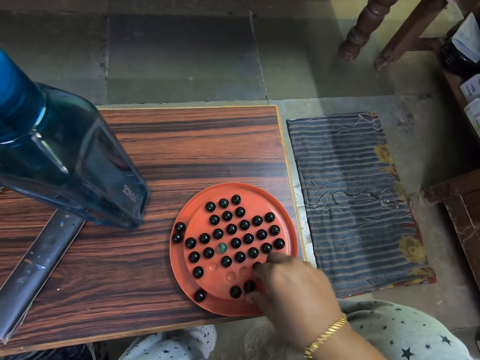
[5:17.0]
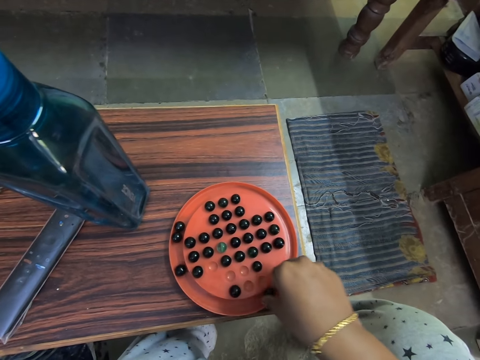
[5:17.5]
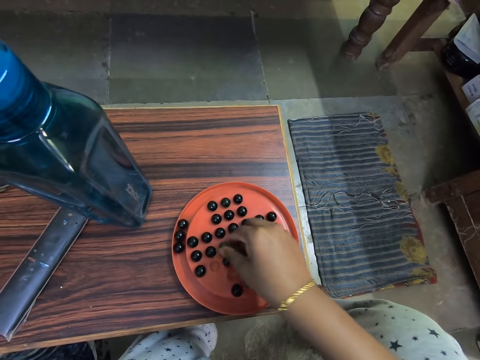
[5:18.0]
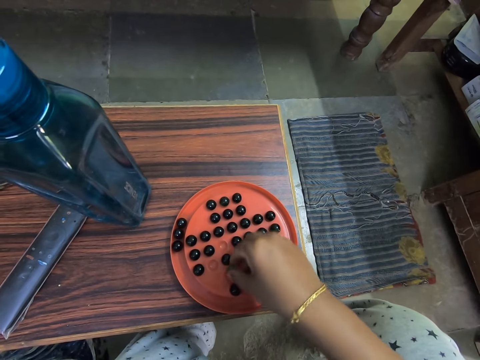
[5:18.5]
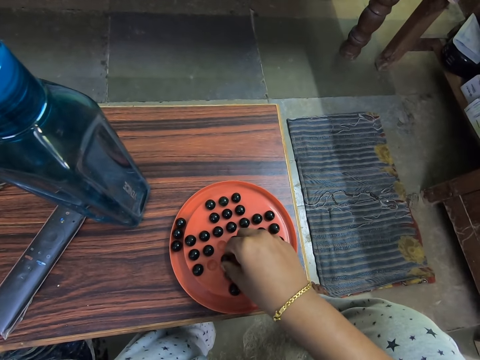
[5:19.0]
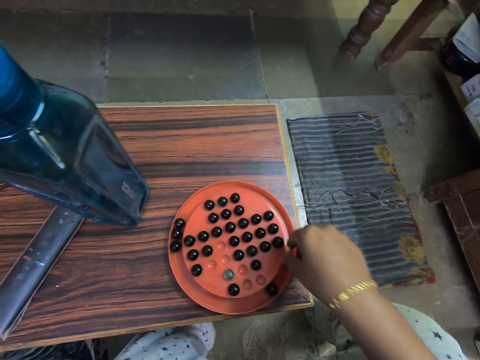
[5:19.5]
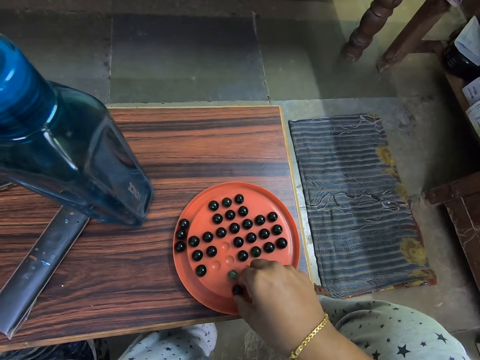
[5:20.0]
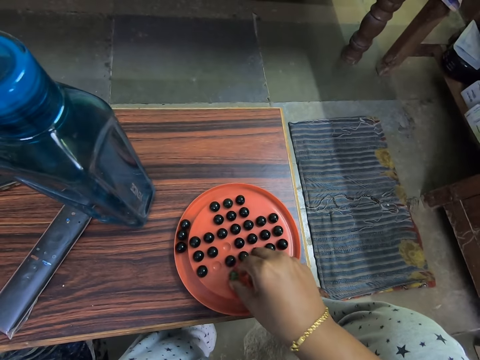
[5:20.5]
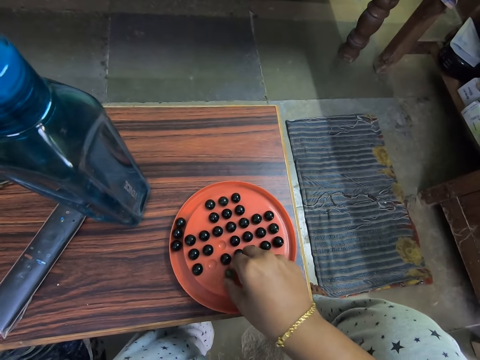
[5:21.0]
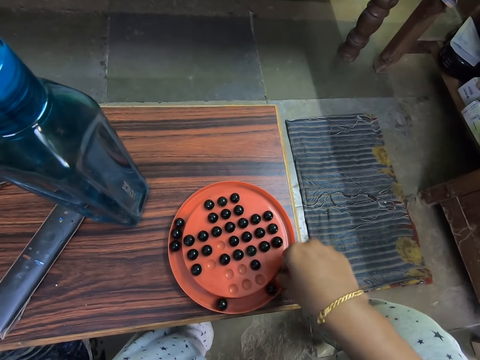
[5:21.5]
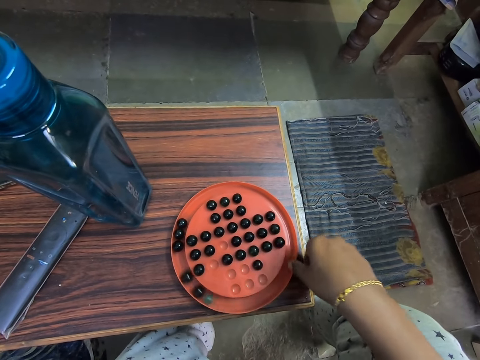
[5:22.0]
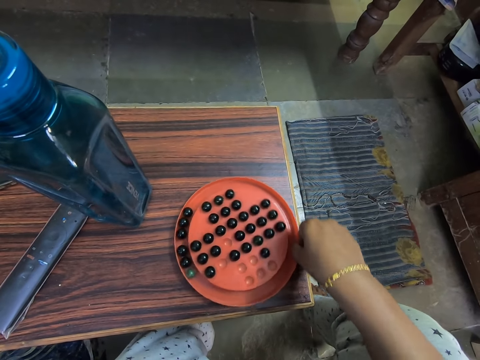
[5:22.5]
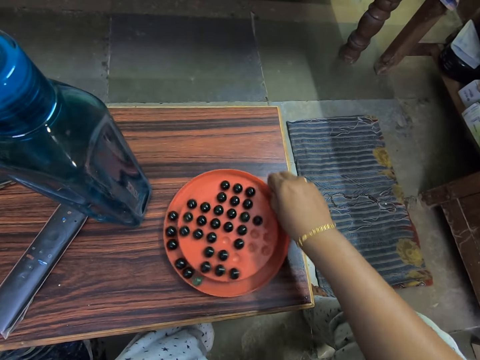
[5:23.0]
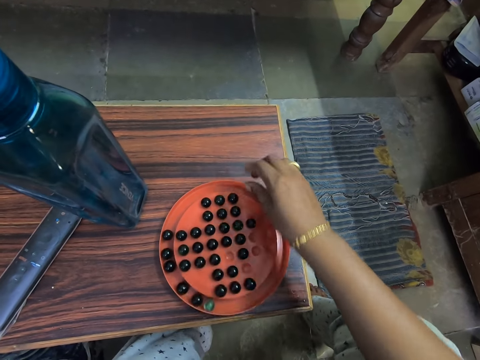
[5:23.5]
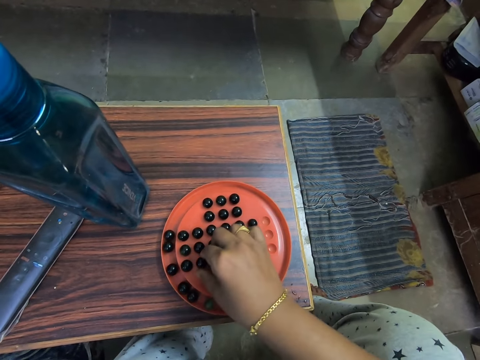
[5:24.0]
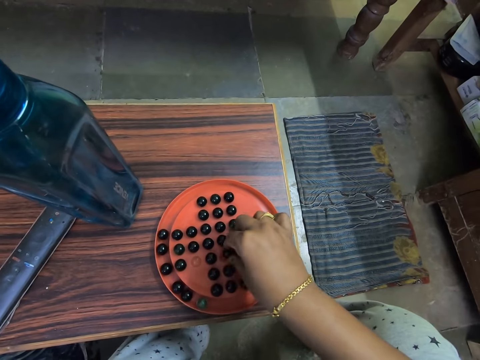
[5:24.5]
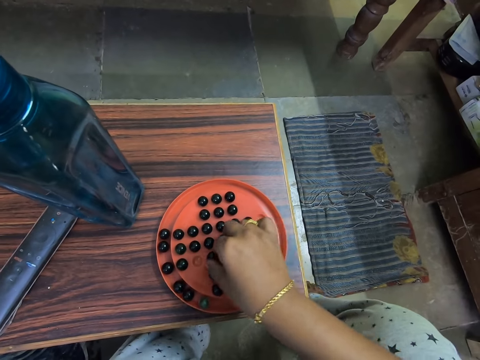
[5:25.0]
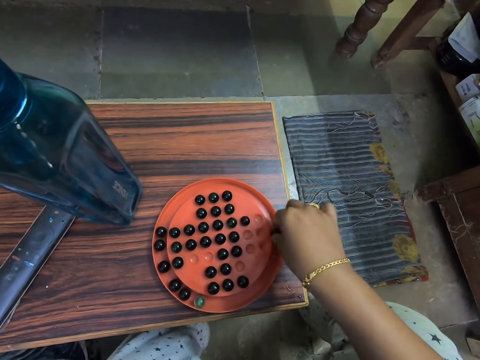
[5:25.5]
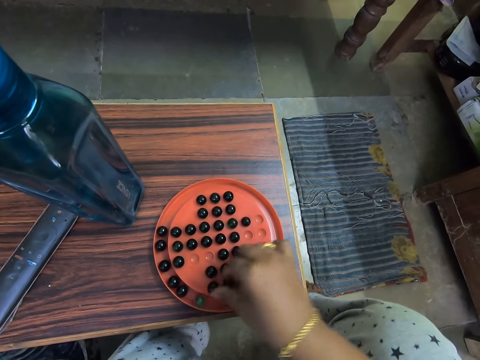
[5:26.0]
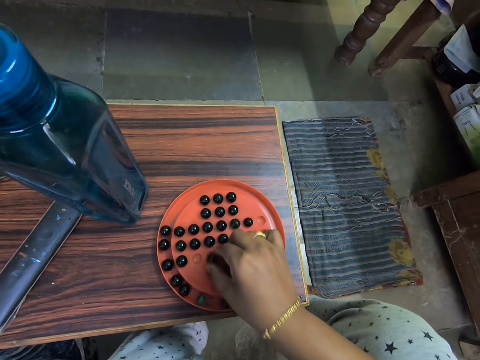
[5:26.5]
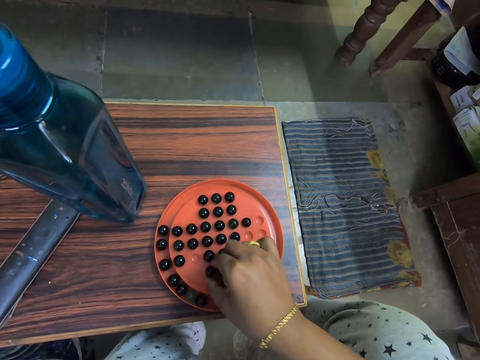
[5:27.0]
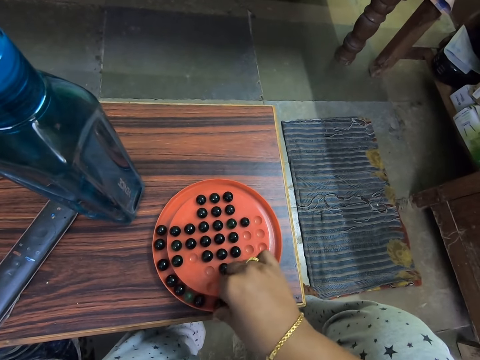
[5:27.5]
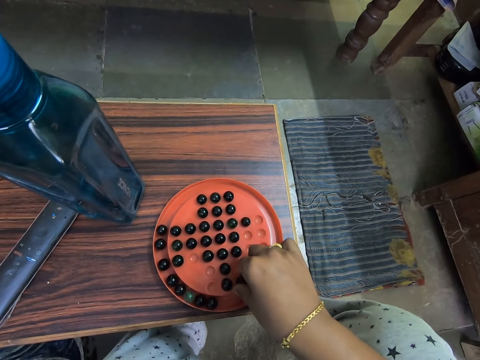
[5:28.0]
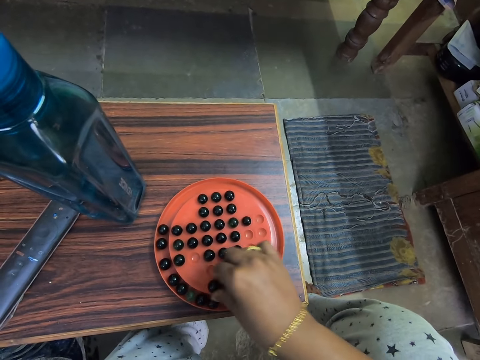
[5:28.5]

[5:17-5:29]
The camera wearer arranges the marbles on the board. They turn the marble solitaire on the table. They play the marble game. They arrange the marble on the board.

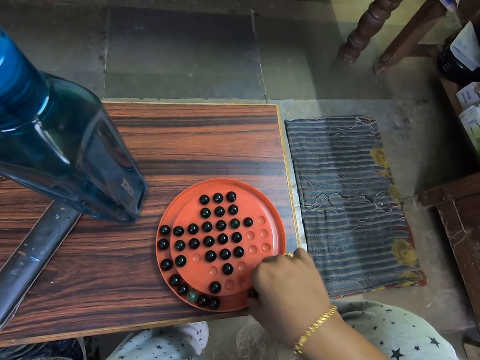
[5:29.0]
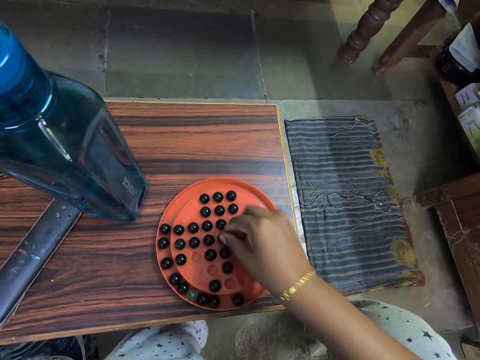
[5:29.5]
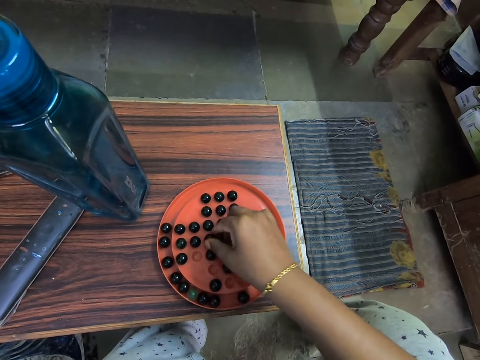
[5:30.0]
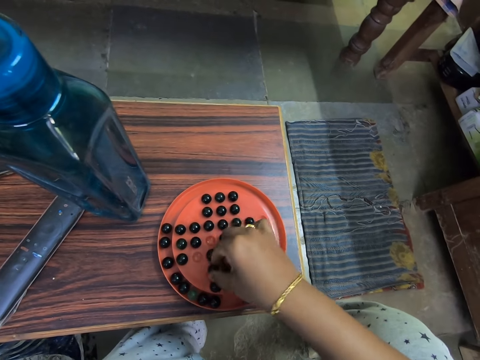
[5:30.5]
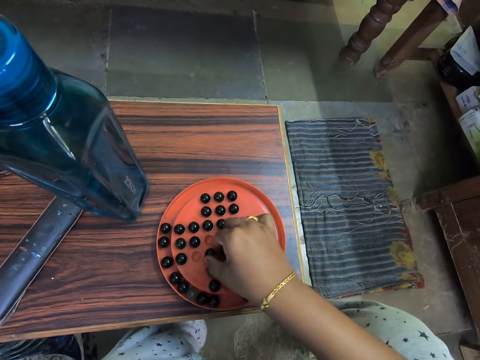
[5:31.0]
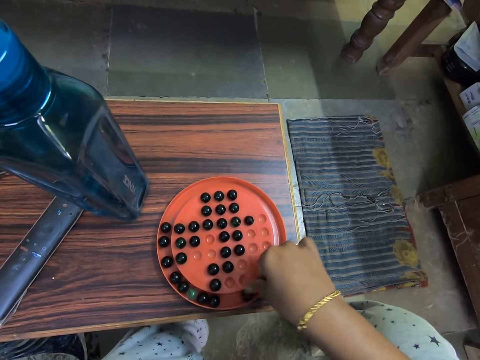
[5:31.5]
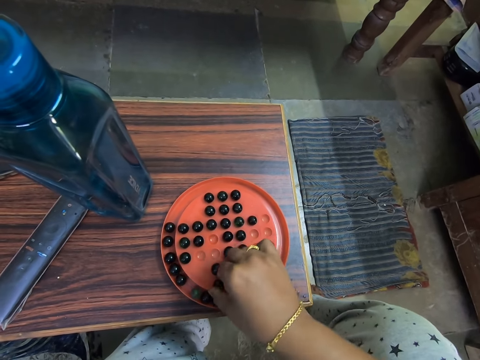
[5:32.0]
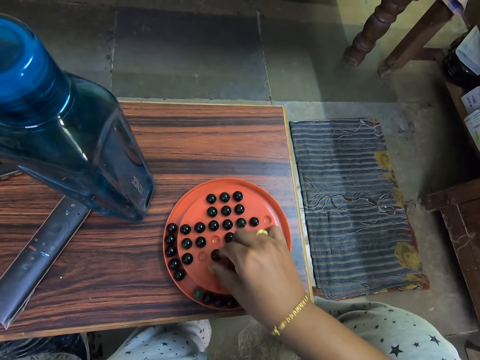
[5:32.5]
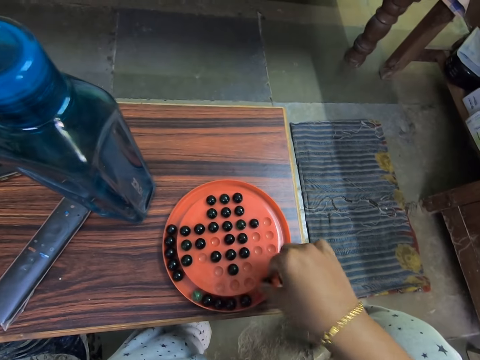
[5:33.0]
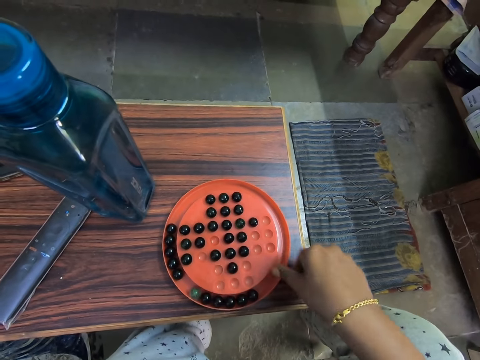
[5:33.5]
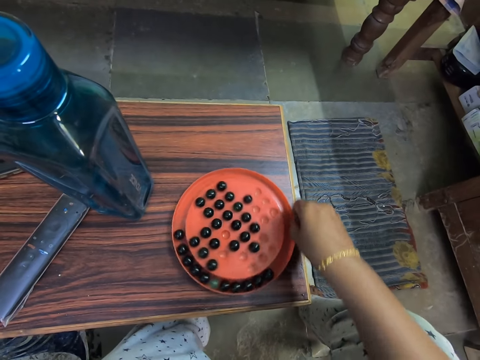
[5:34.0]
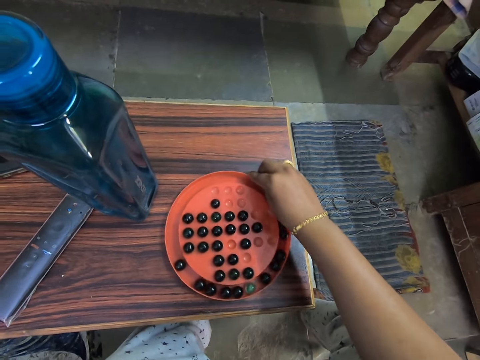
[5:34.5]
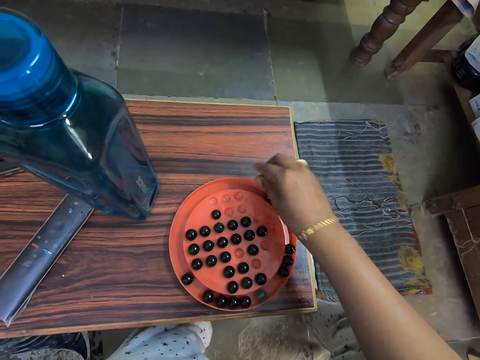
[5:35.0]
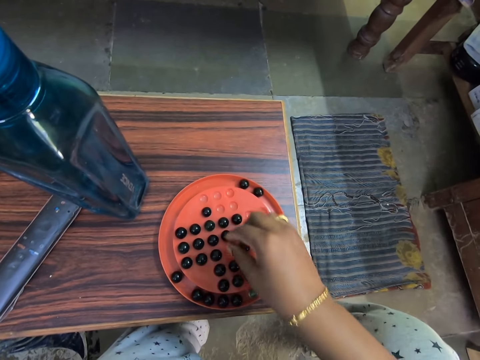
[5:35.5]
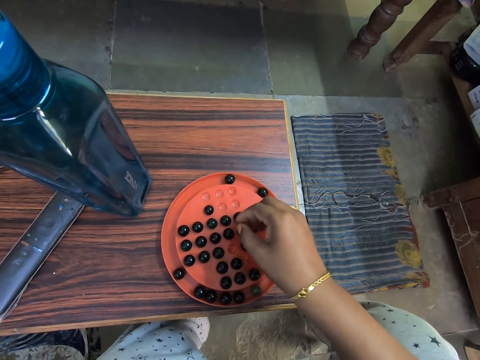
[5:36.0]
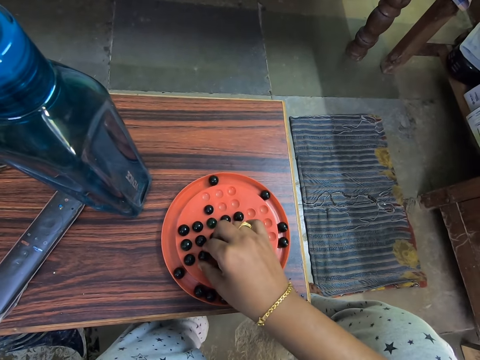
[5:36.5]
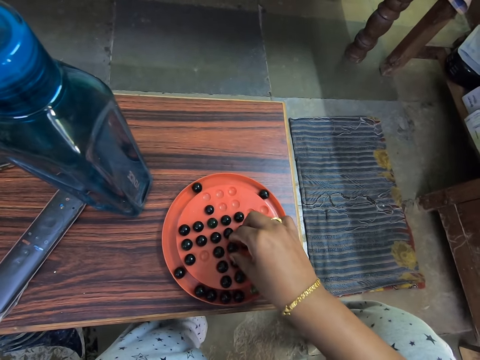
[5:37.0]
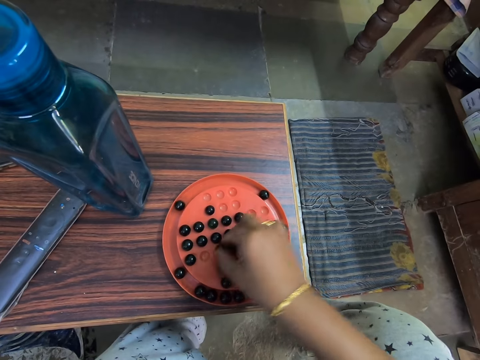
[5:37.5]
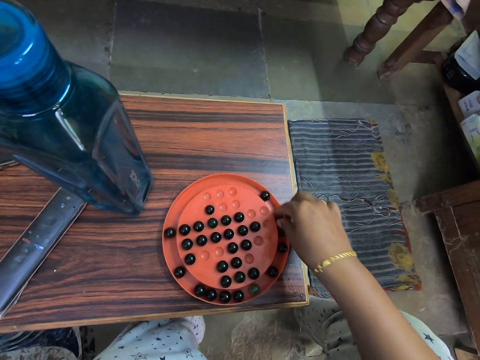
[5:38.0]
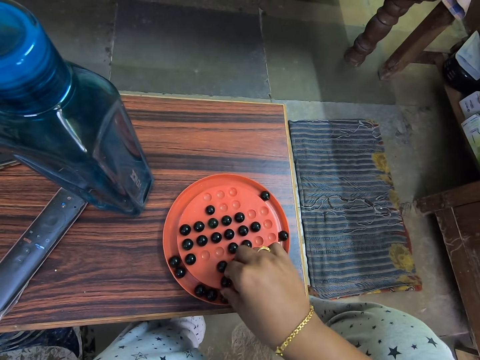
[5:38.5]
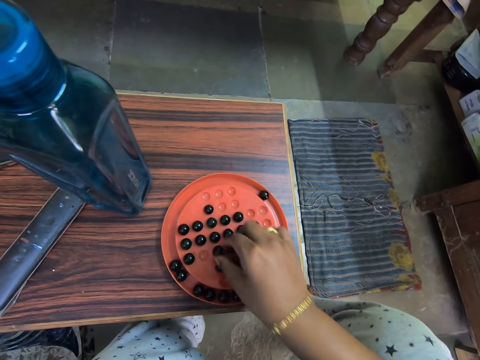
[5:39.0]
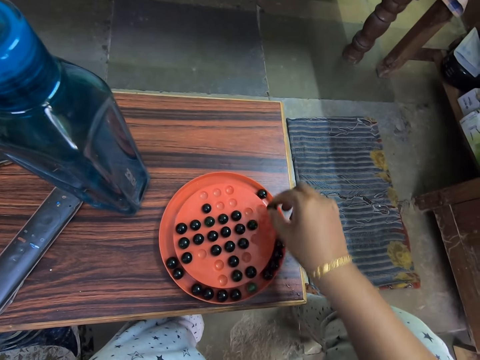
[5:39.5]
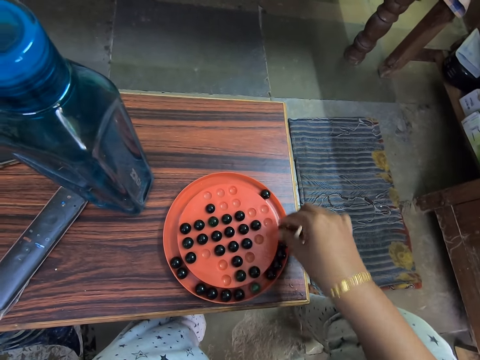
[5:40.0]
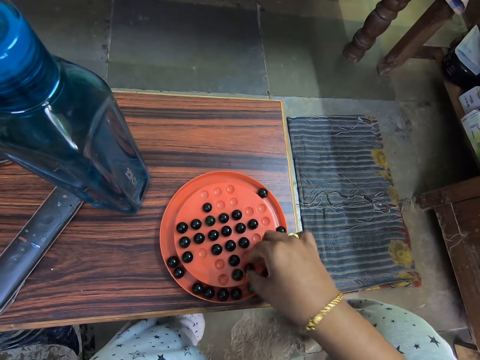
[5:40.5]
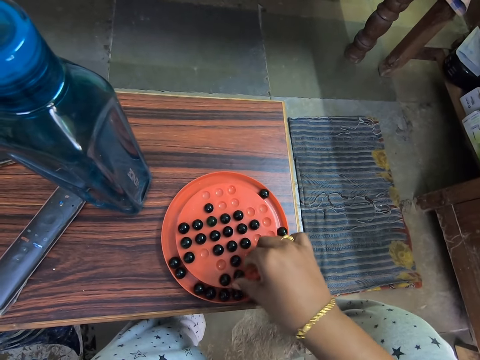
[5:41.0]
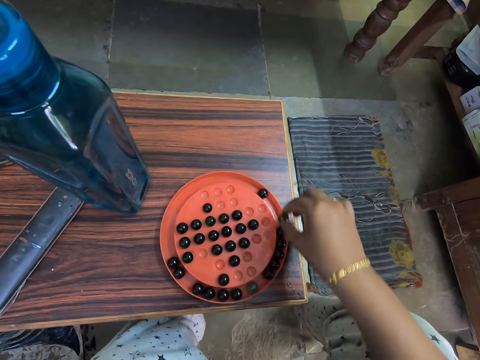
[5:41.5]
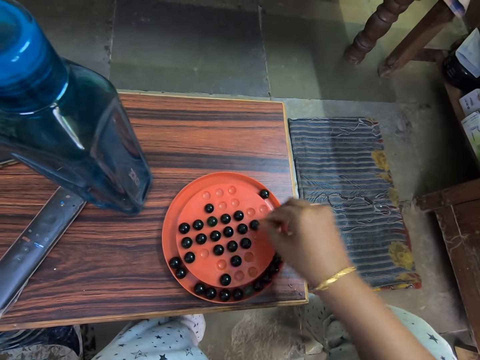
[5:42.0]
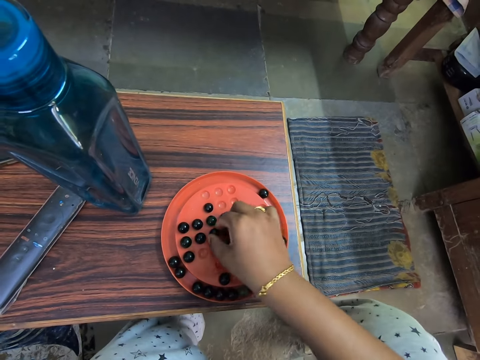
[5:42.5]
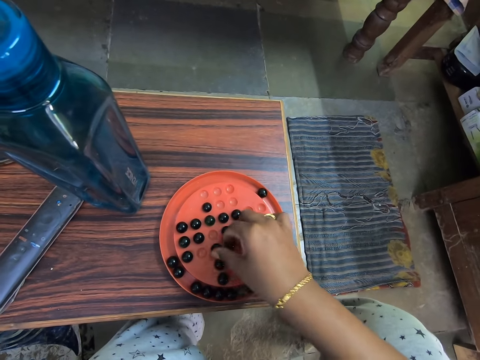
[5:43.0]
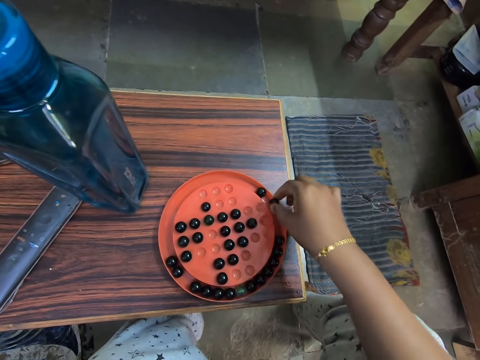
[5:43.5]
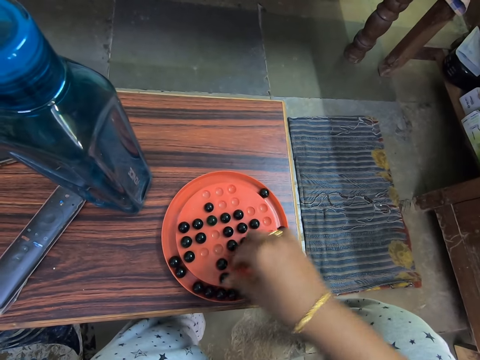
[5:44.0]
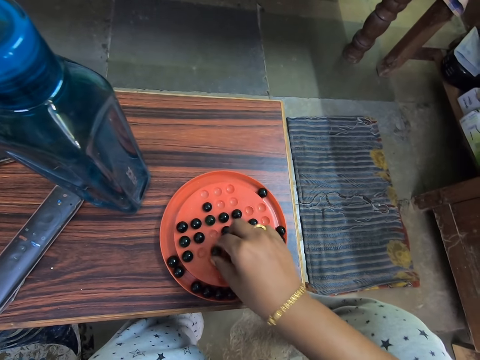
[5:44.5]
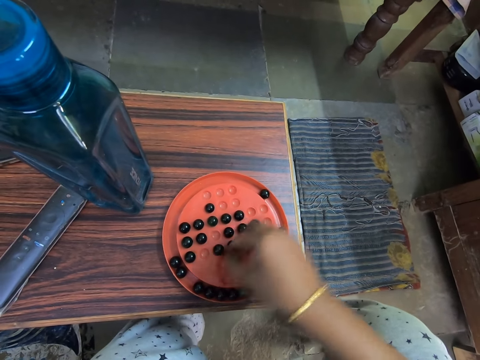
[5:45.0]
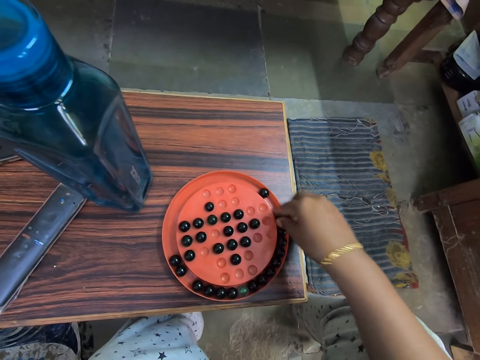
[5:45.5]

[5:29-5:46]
The camera wearer arranges the marble on the board. They turn the marble solitaire on the table. They play the marble game. They arrange the marble on the board. They do it again.
